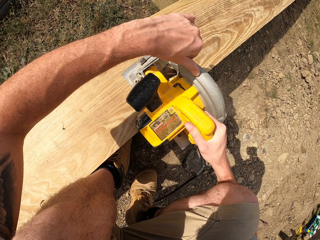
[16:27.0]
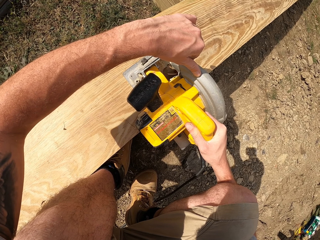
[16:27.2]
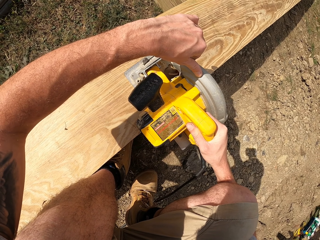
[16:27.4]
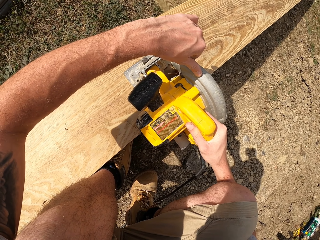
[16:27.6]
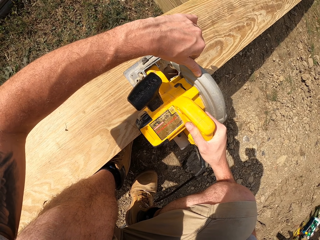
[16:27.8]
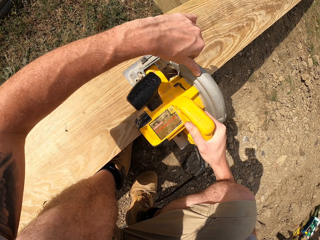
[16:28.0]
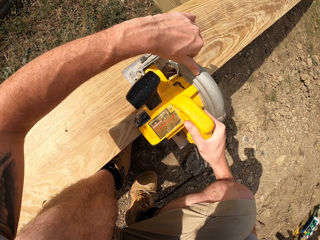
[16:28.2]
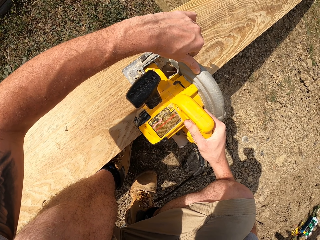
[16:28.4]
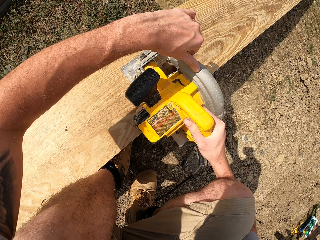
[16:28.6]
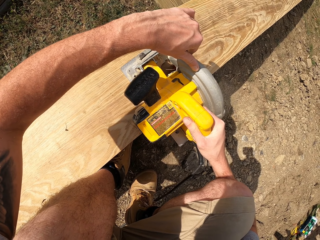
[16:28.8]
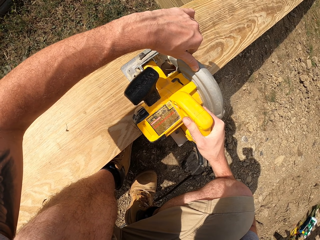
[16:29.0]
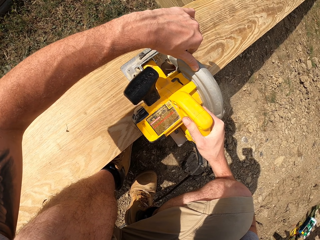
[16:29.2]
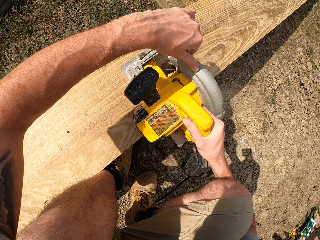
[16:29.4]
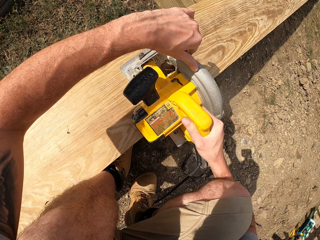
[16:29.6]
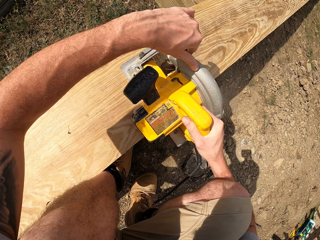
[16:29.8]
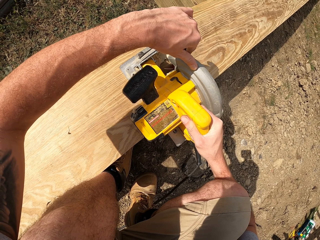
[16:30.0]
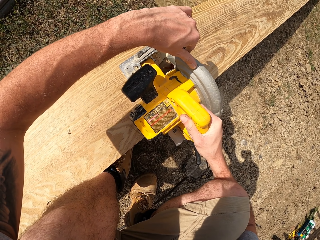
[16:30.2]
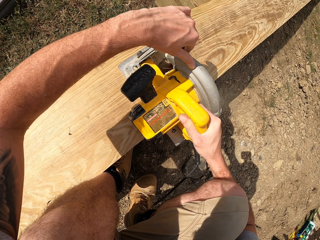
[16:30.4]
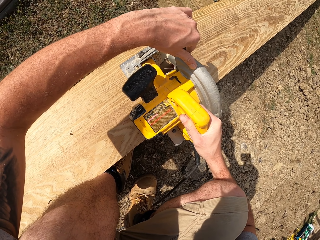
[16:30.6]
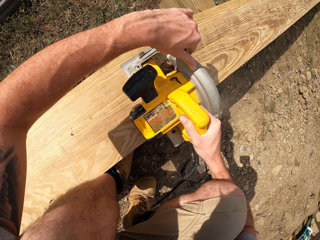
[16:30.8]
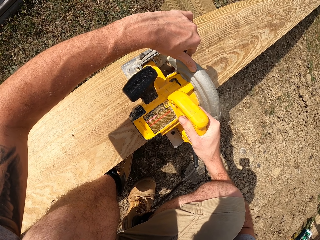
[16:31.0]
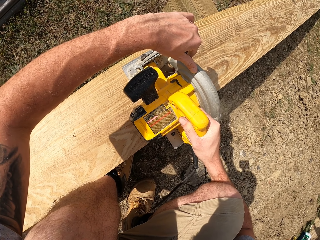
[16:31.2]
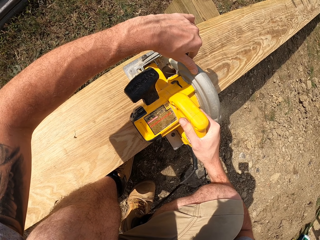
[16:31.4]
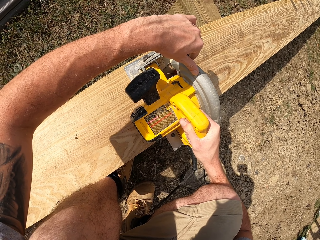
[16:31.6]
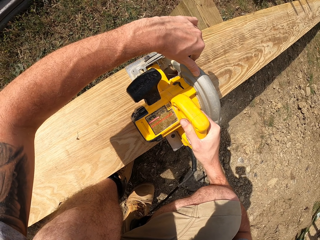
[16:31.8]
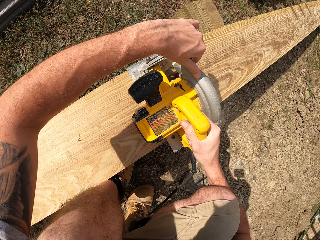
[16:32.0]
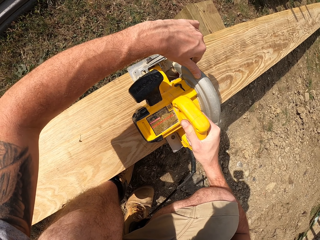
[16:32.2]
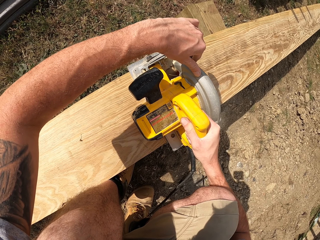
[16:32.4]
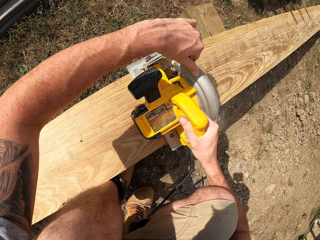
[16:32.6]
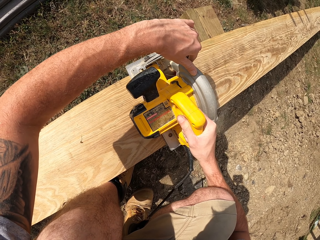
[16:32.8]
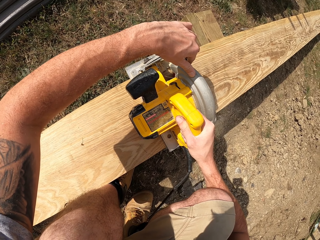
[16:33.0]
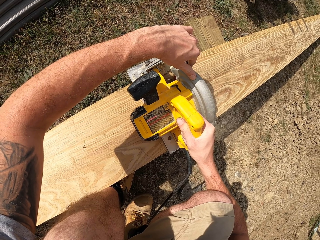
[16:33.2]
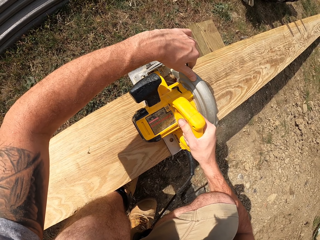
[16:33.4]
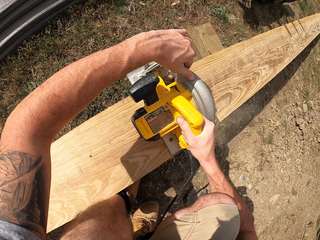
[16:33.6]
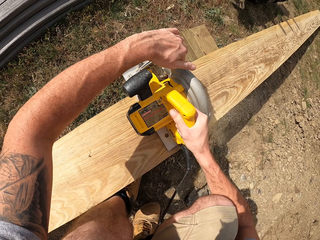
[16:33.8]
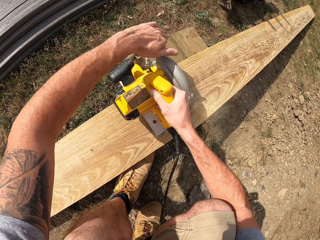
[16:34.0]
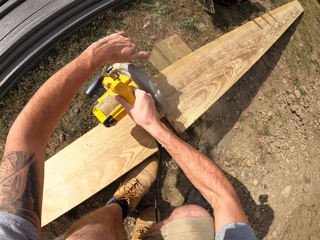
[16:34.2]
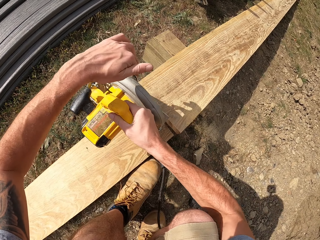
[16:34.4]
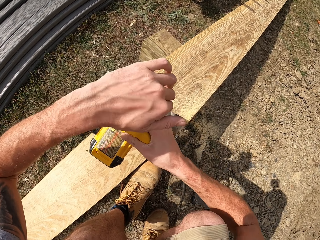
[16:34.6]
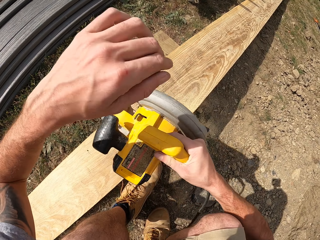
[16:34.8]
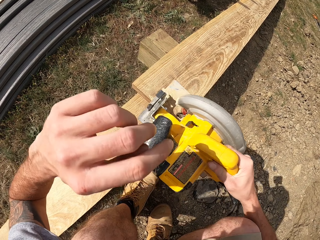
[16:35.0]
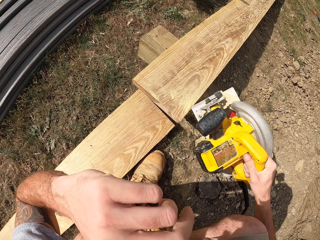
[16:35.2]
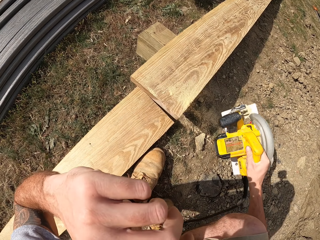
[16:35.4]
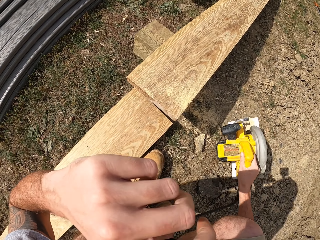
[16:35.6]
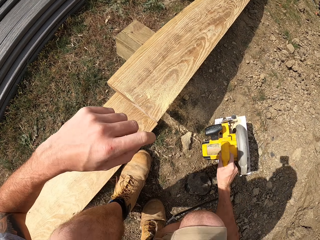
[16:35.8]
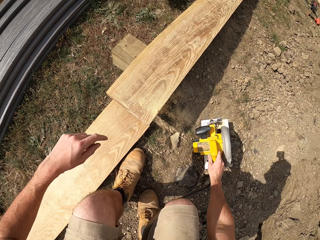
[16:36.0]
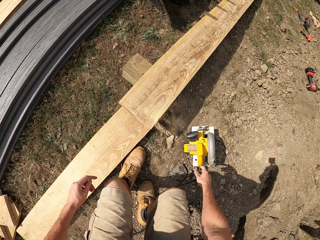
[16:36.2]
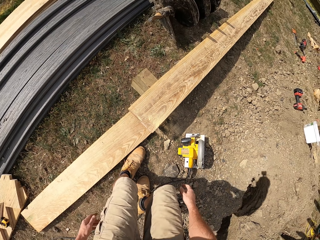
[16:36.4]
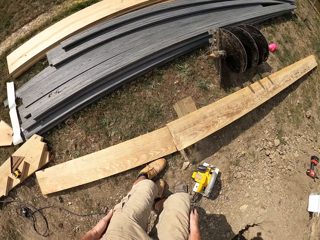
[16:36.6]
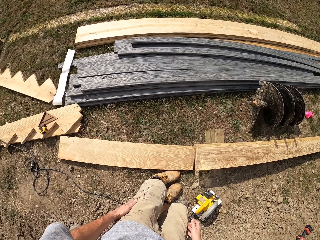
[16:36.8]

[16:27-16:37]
The camera wearer touches the face. They put the circular saw on the ground.

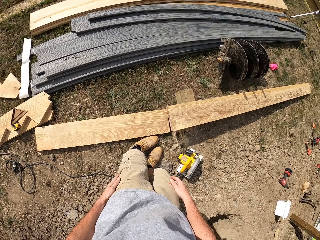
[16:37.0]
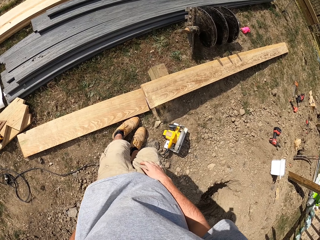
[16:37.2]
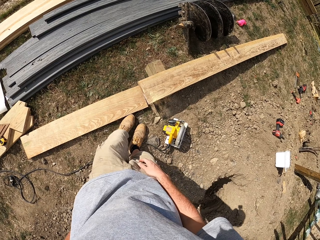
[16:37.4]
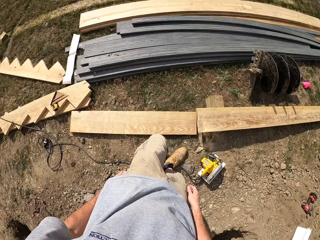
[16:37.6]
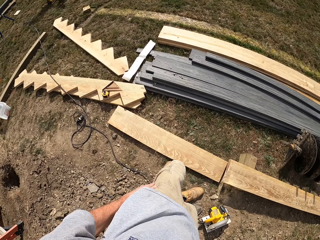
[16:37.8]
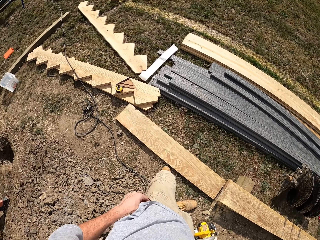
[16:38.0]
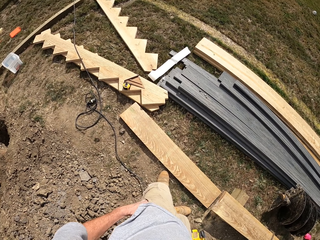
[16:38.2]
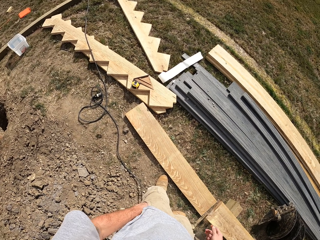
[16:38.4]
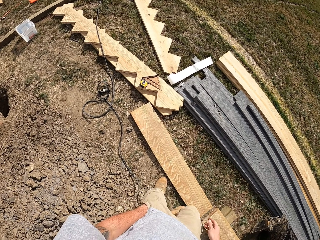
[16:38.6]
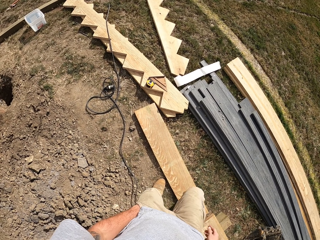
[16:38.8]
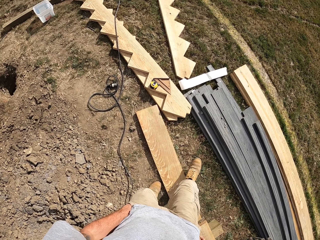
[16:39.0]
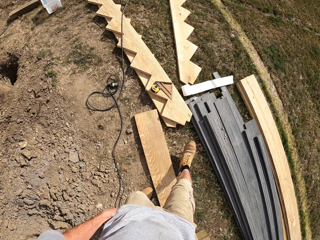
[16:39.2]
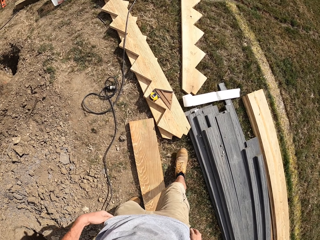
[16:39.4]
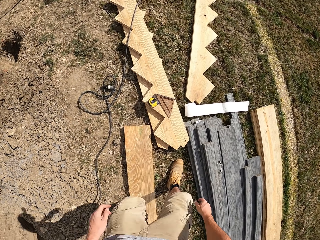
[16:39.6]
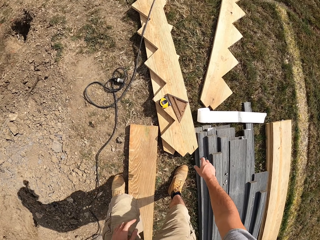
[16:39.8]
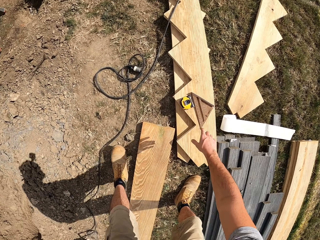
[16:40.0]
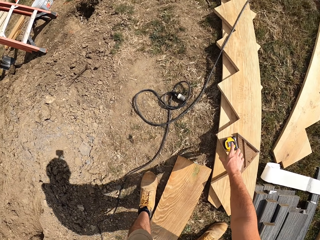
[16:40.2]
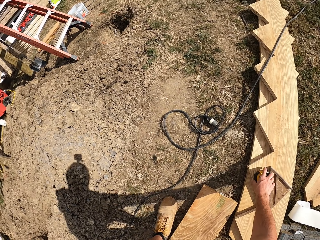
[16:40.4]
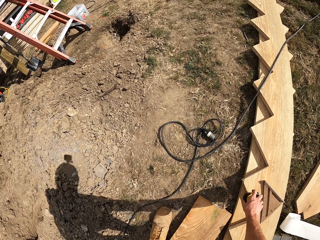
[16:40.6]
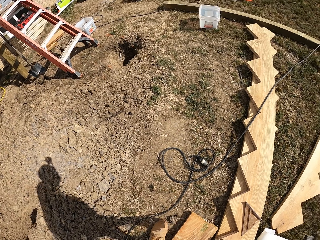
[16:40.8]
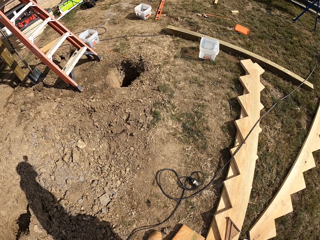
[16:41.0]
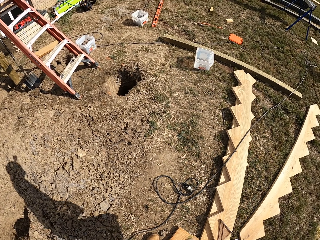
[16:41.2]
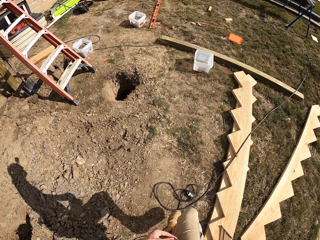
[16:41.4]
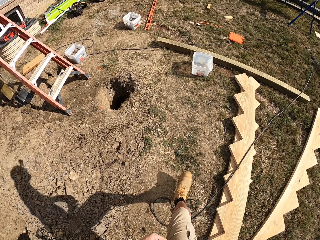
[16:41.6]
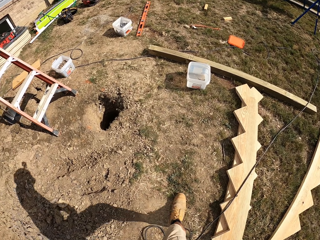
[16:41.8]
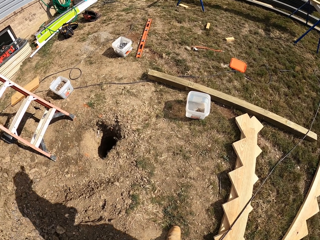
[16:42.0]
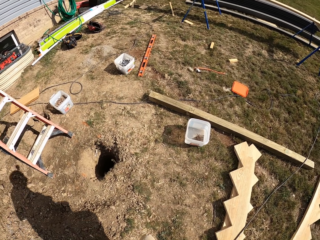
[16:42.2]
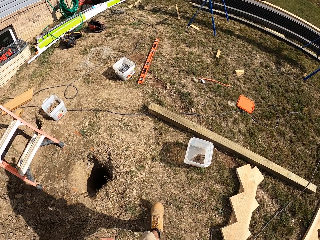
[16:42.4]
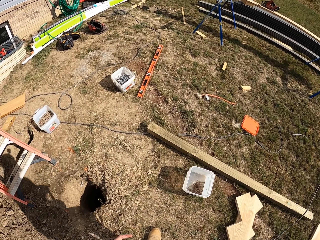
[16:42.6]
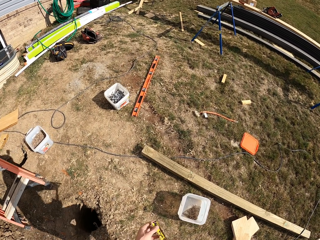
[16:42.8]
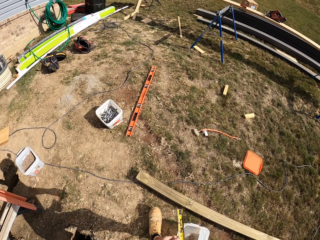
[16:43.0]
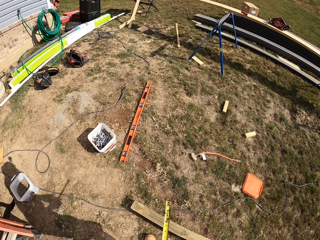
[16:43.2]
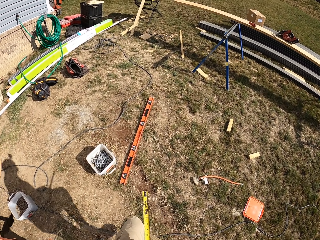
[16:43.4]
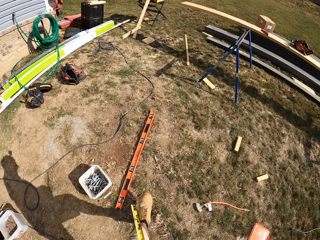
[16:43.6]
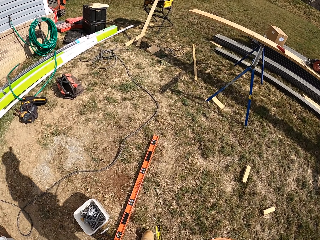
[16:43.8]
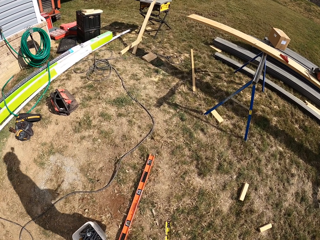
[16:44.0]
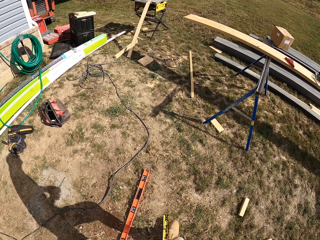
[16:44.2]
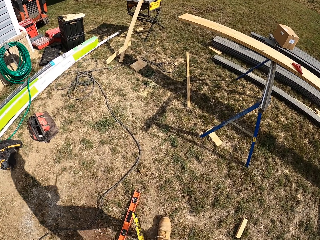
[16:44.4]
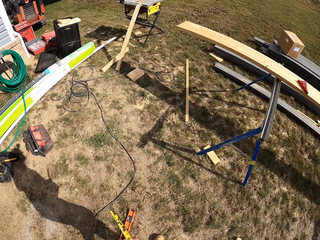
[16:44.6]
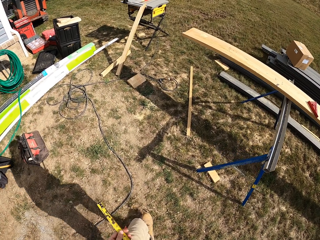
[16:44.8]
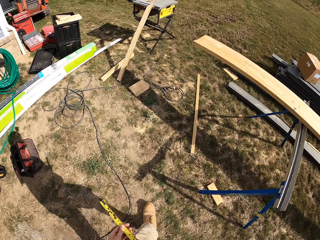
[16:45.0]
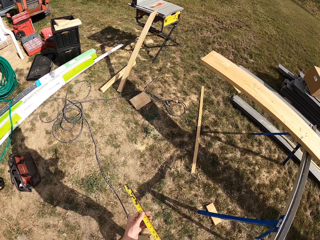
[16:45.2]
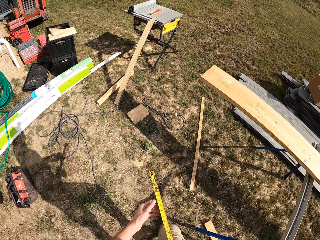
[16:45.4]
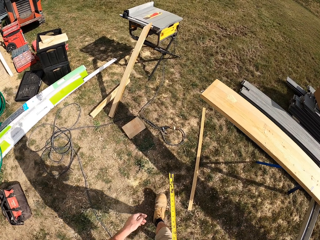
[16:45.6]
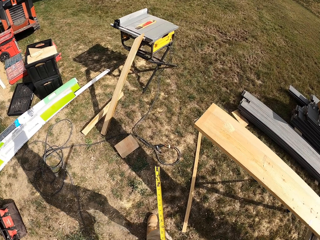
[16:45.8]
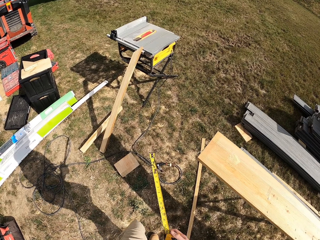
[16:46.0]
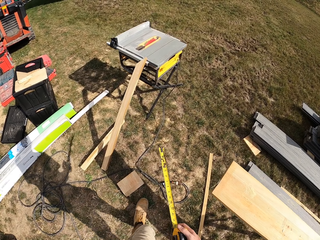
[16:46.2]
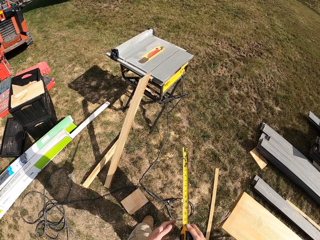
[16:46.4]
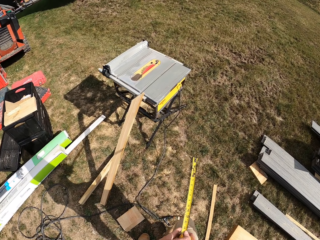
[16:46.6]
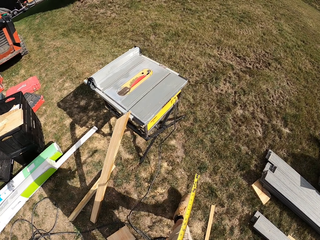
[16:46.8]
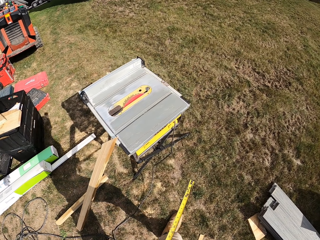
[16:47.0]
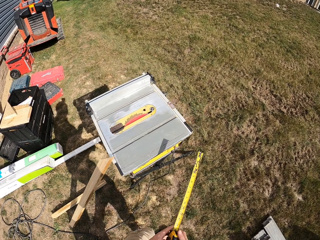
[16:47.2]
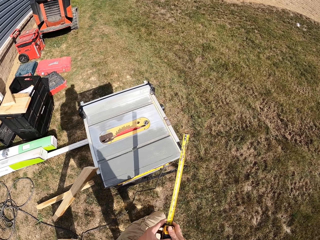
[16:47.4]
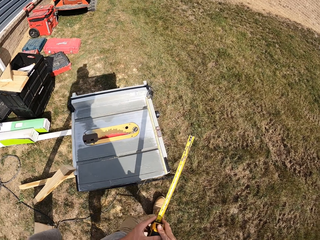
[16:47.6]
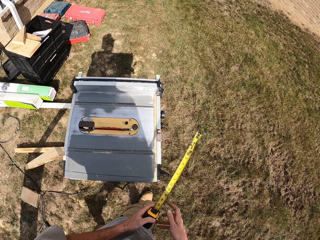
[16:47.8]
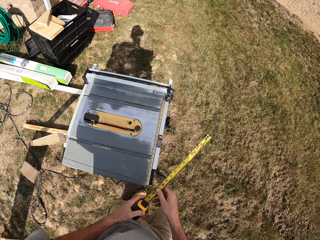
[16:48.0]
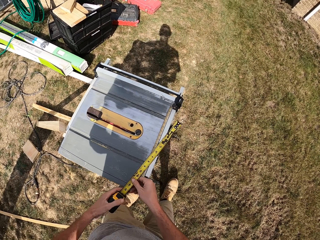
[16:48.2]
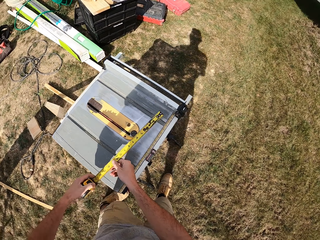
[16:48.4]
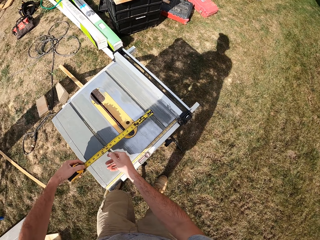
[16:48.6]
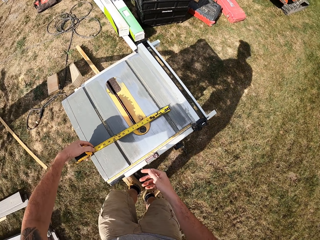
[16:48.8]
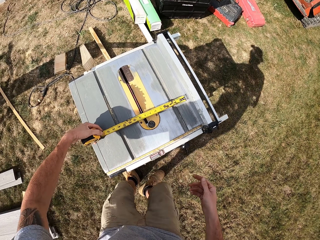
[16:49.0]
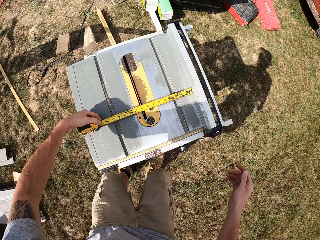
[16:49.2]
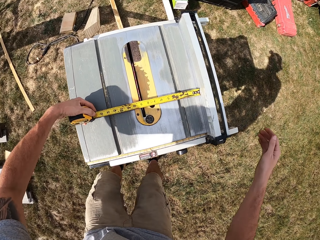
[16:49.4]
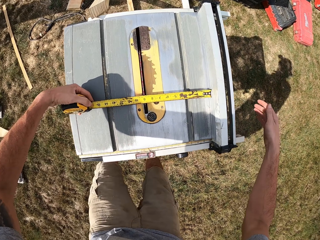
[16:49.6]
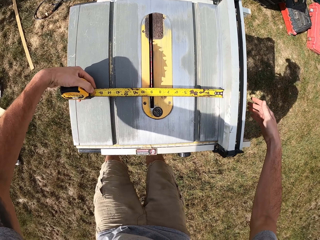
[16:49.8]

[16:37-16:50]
The camera wearer looks around. They walk around. They pick up the steel tape or tape measure. They walk around. They measure the board with the tape measure. They measure the bench saw.
